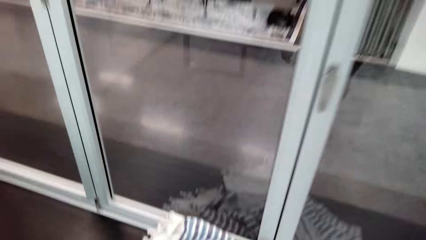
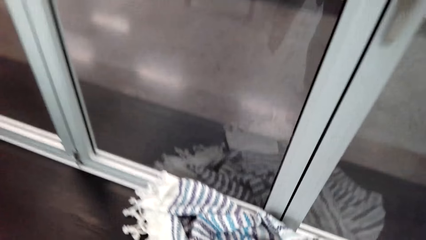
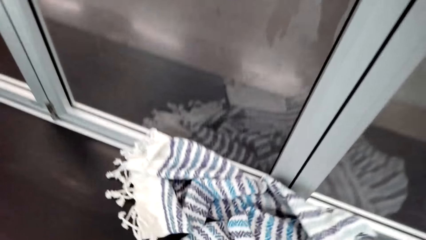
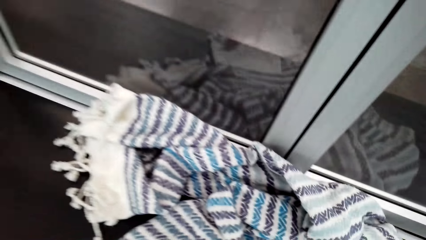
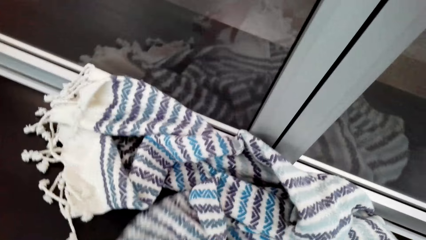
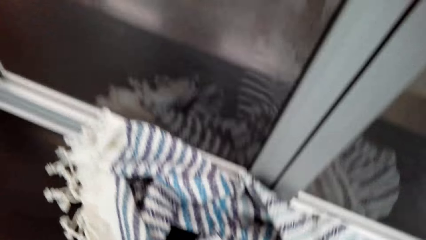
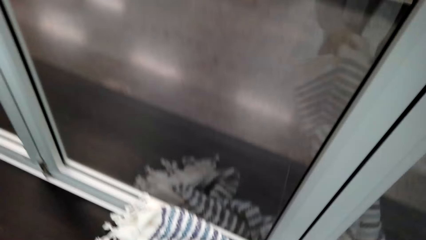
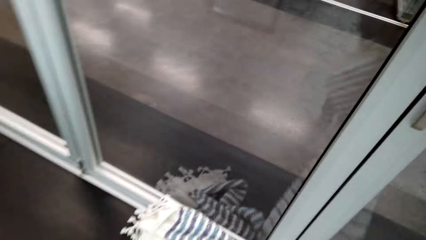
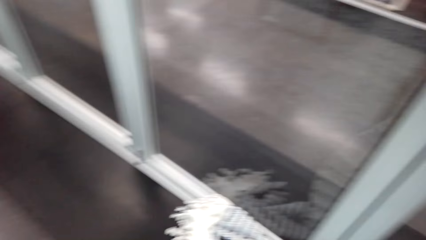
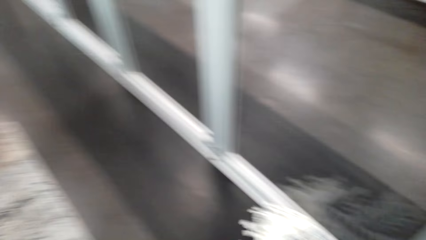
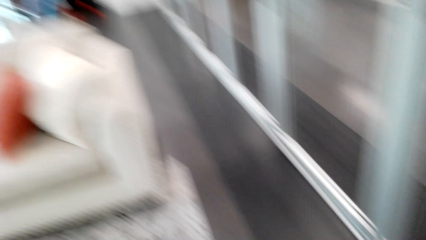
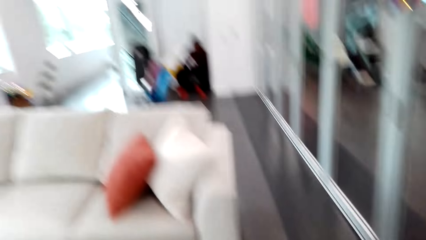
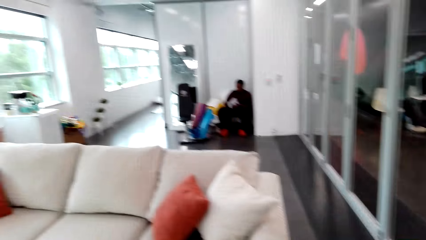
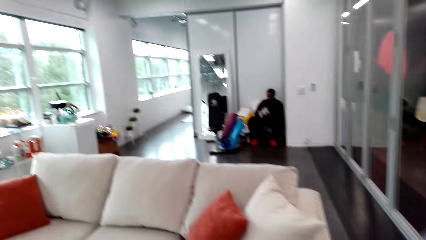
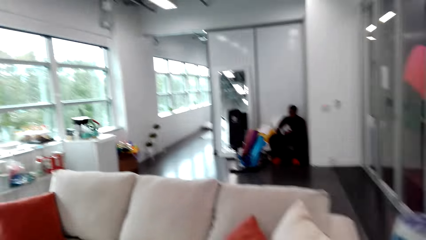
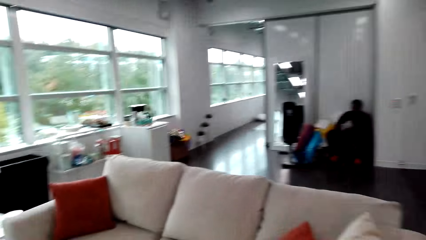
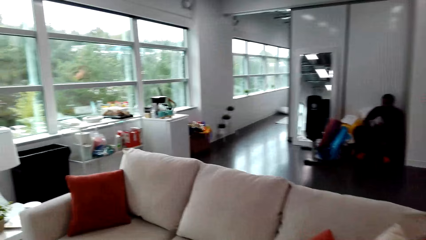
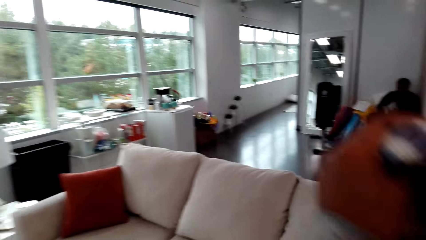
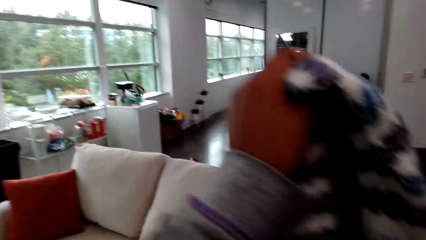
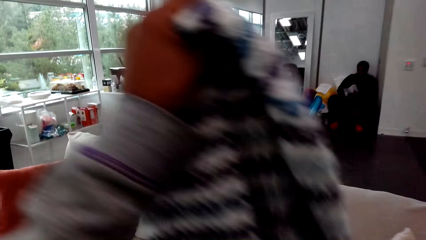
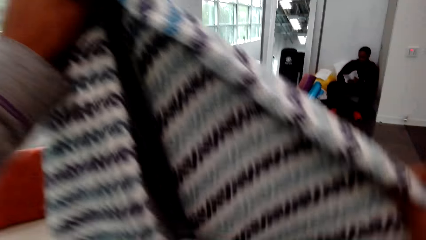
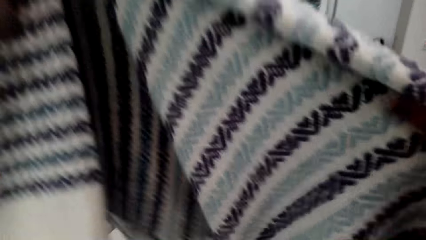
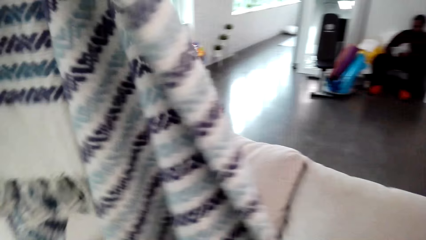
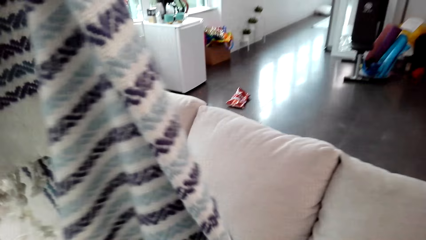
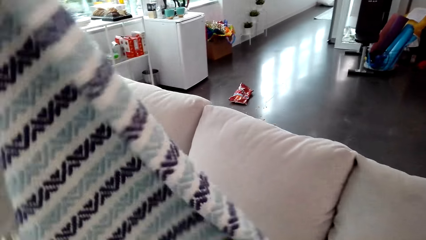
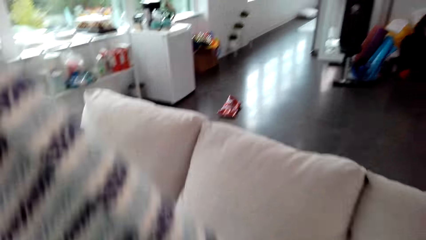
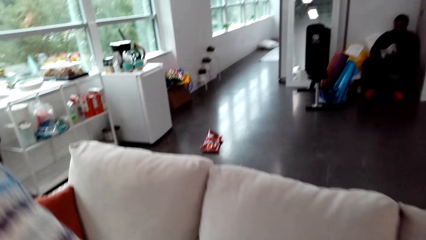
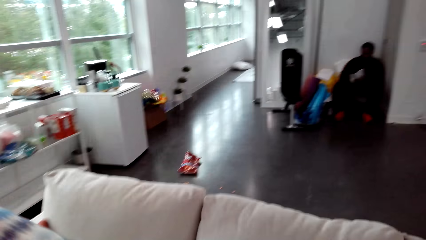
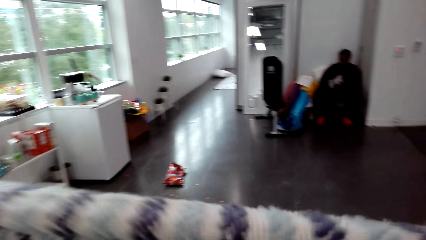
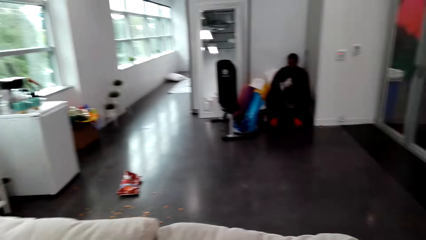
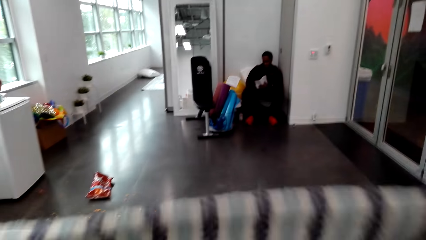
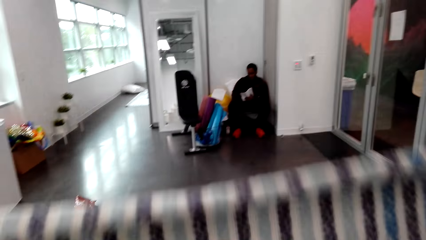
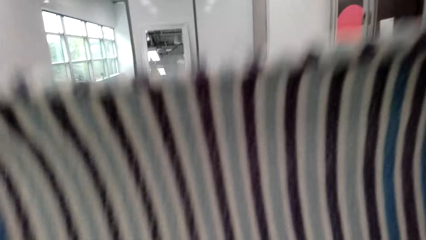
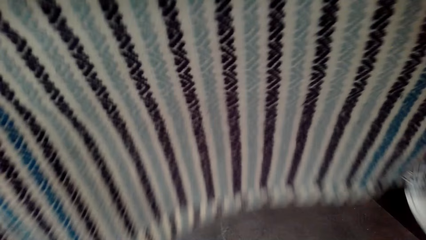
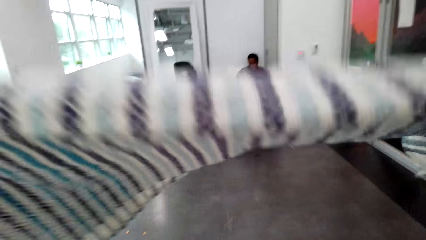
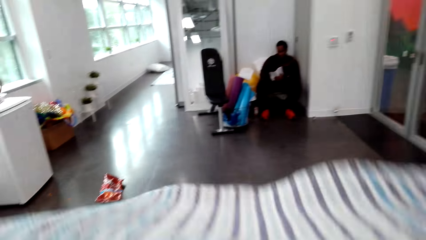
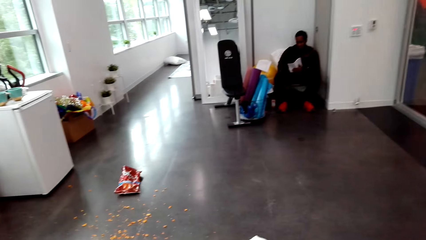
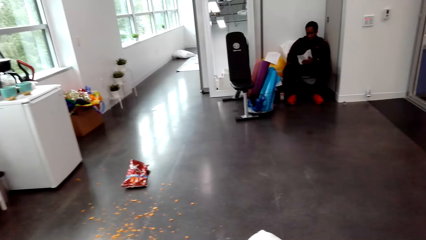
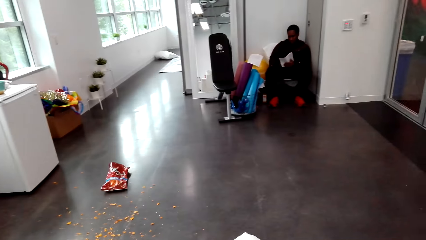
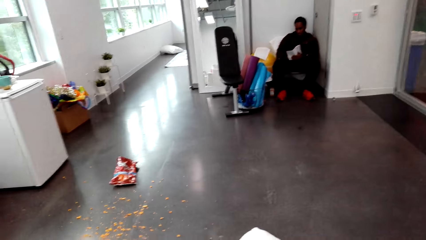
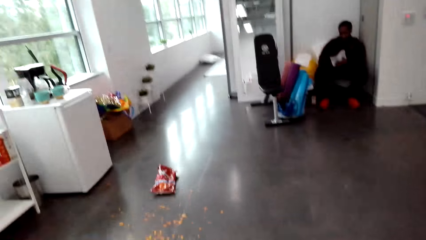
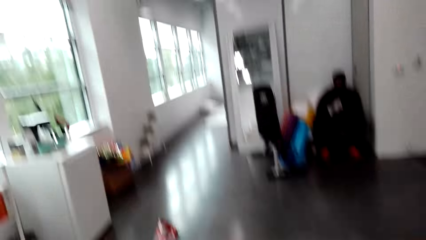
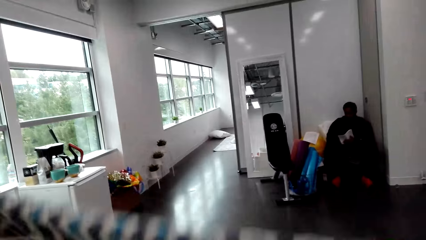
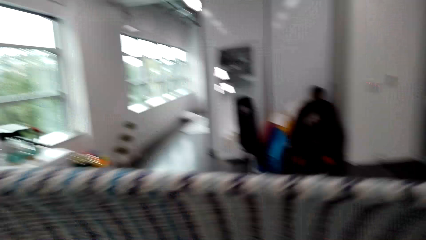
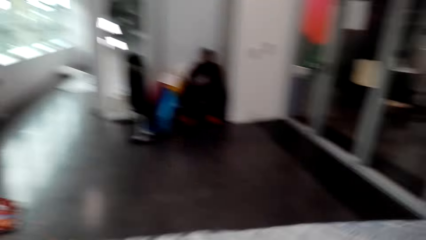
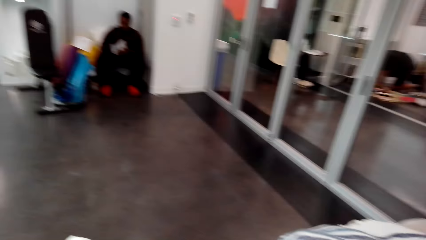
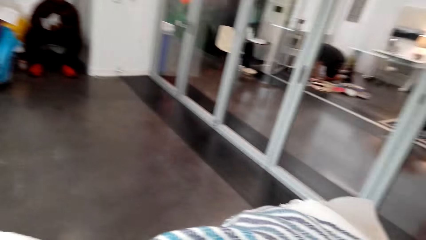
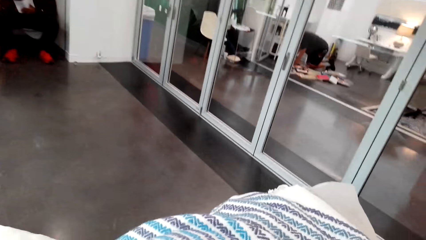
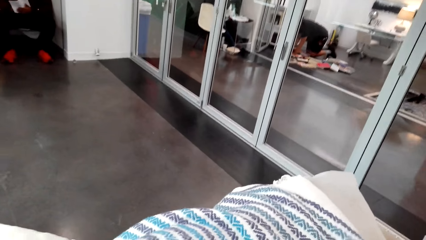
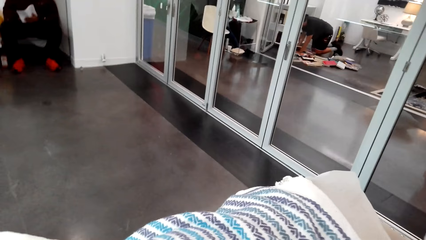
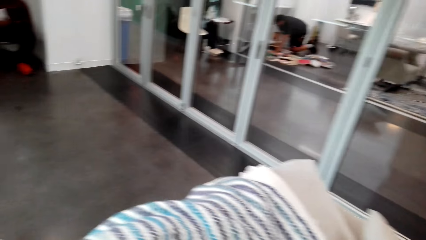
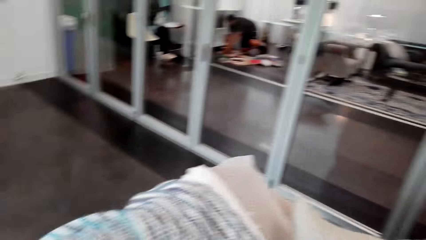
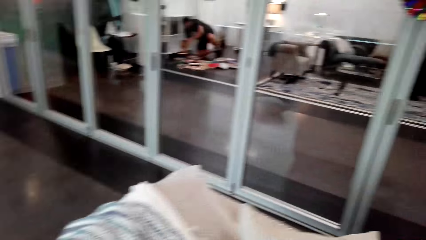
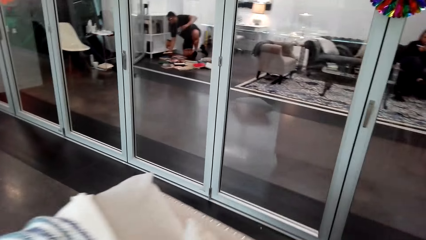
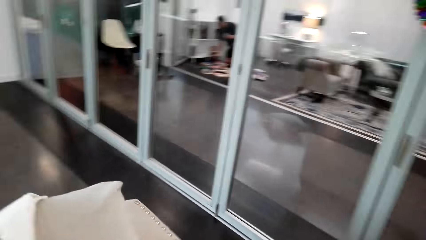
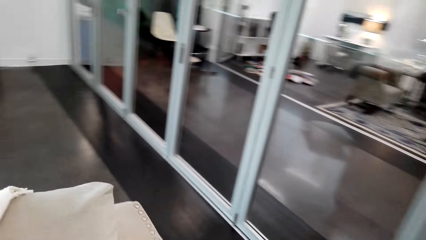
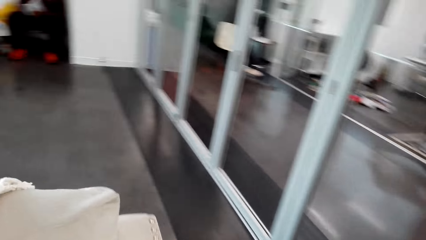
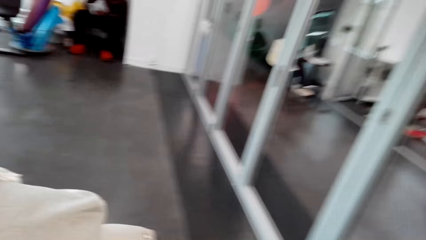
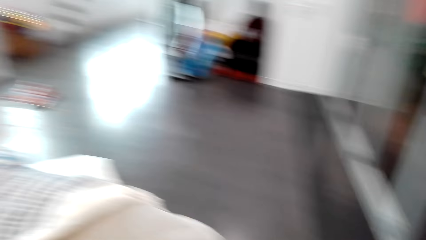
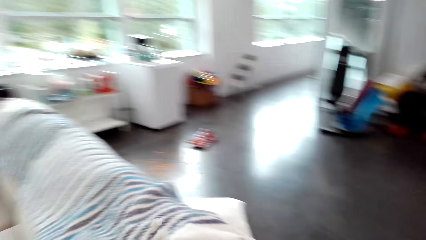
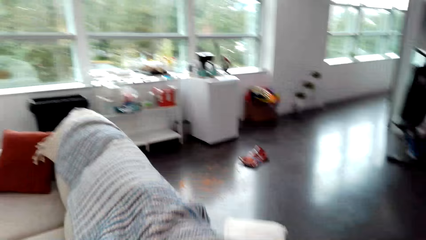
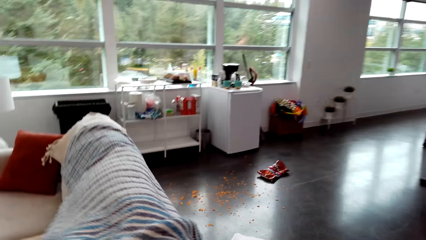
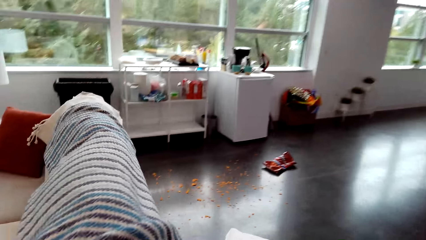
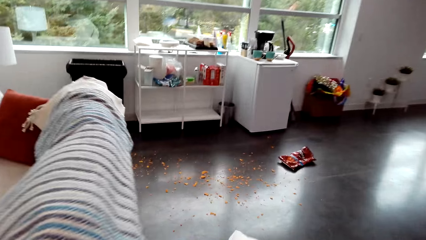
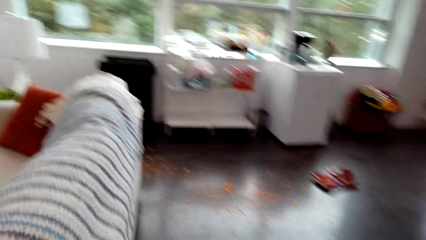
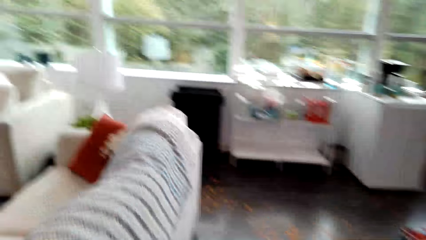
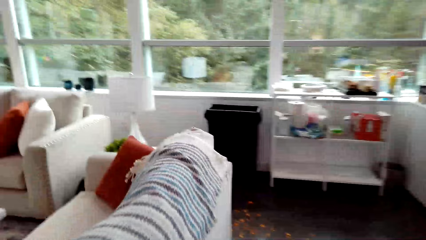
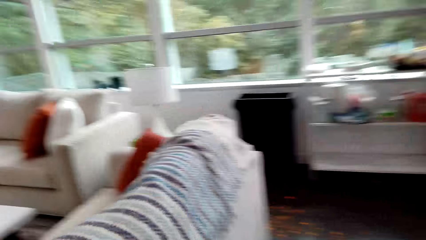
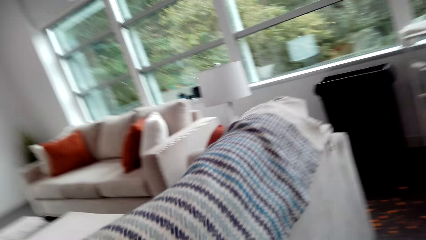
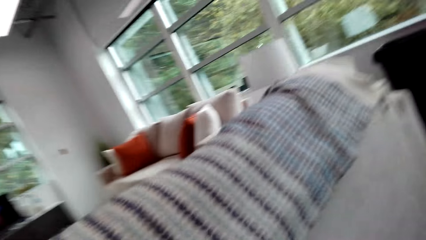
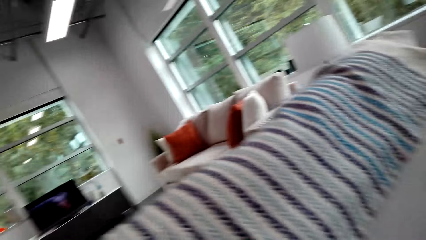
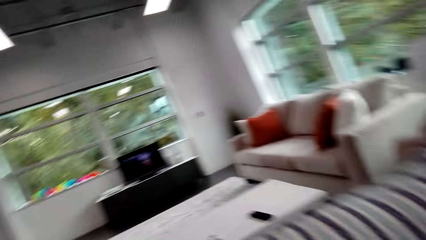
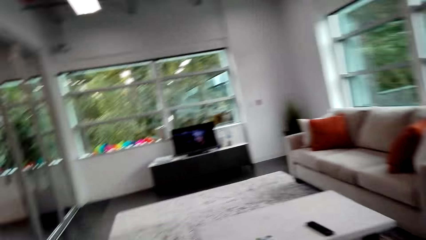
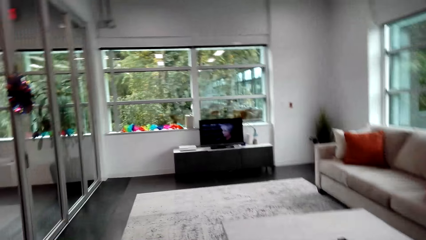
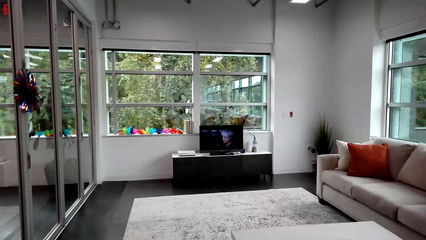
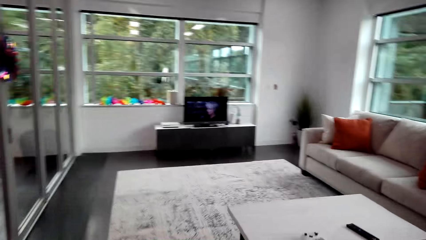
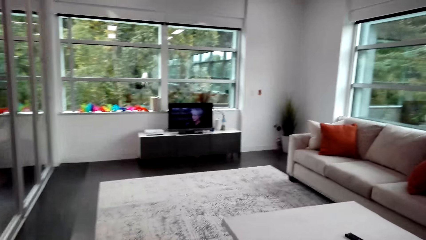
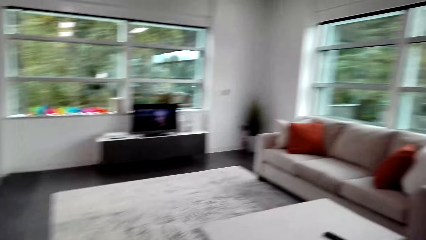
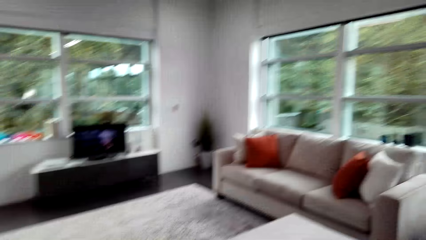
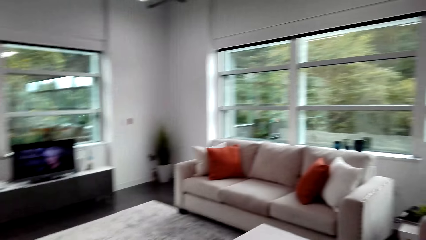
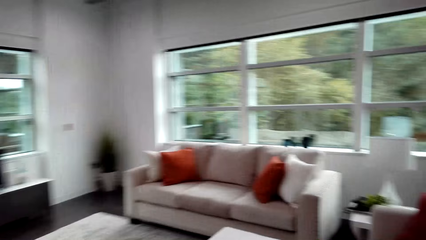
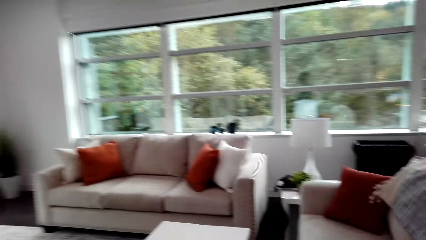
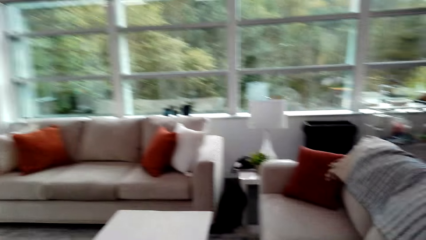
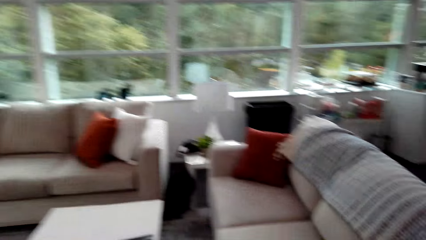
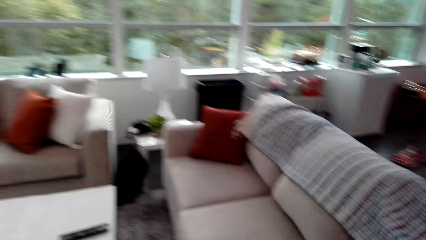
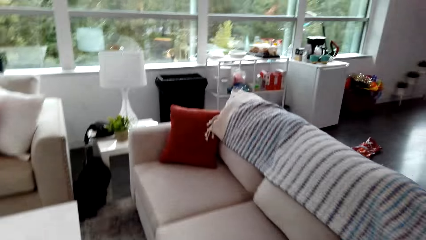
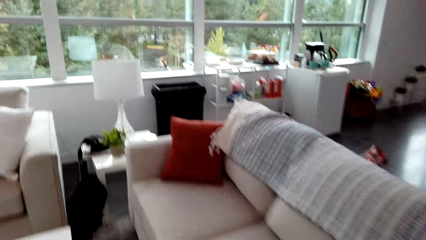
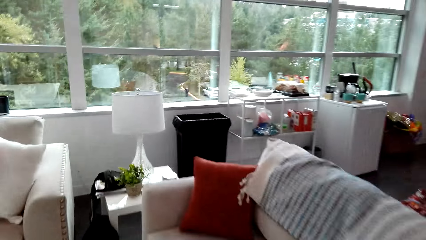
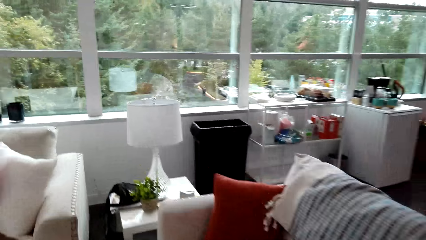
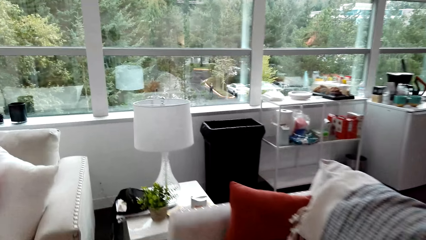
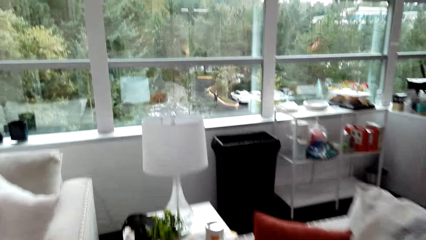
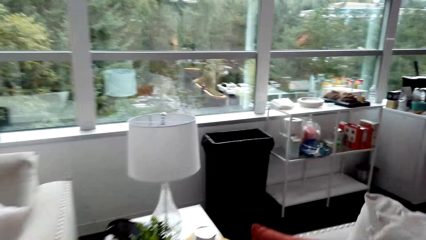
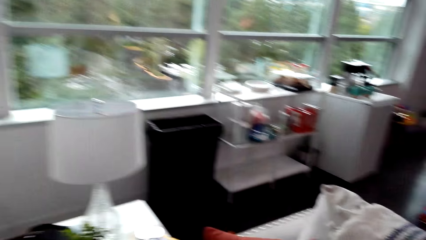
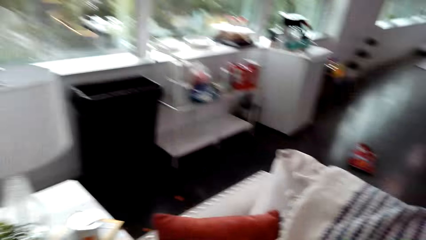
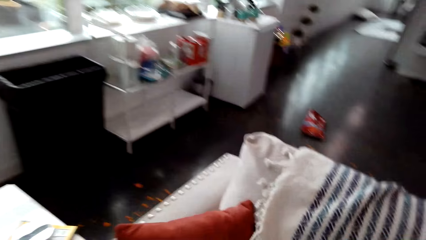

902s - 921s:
The camera wearer picks the fleece blanket. They spread the cloth and fold the fleece blanket. A woman sits on the couch. The camera wearer puts the fleece blanket on the sofa set. They walk around.
